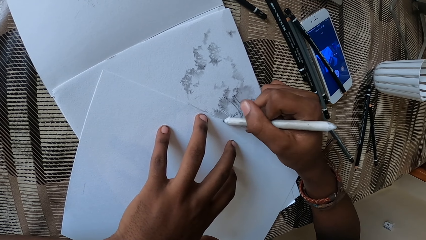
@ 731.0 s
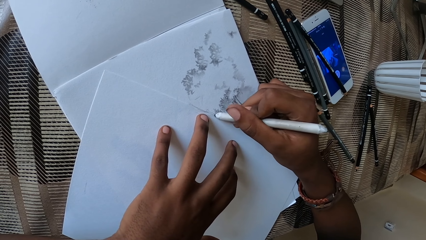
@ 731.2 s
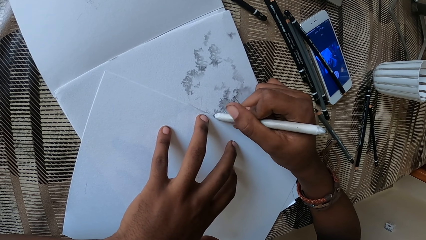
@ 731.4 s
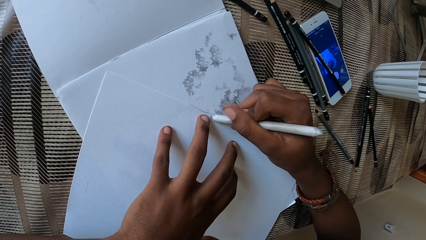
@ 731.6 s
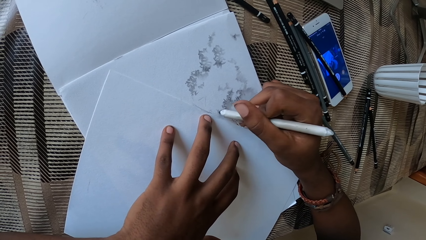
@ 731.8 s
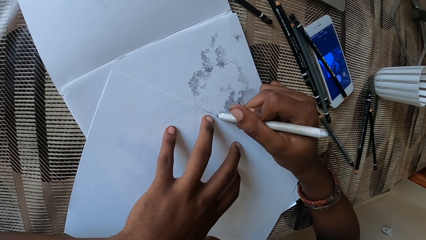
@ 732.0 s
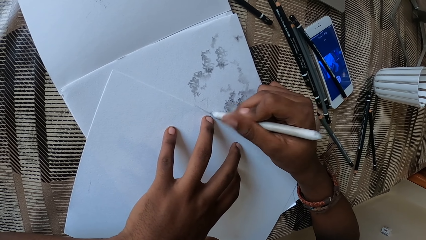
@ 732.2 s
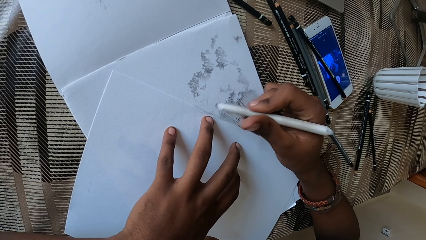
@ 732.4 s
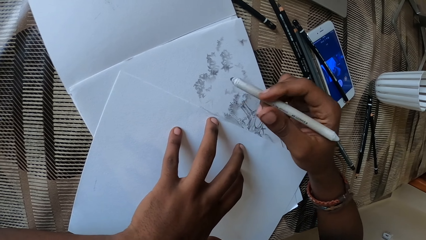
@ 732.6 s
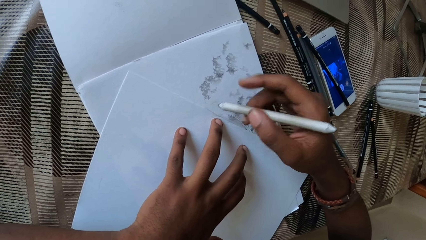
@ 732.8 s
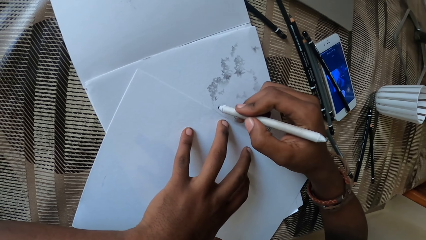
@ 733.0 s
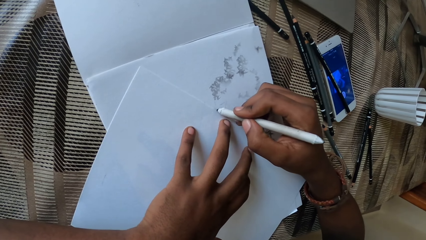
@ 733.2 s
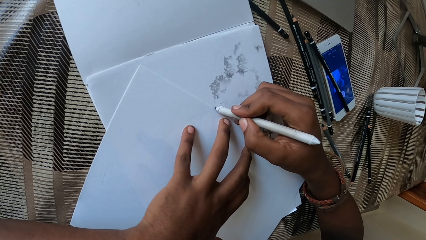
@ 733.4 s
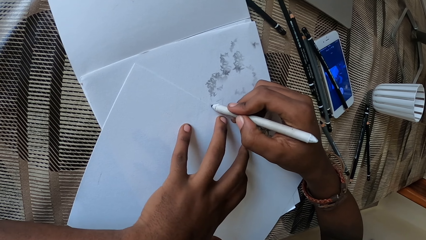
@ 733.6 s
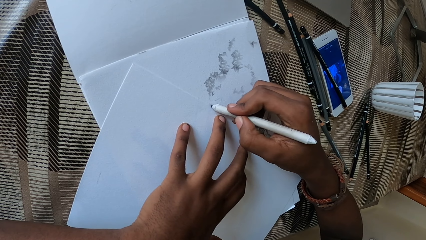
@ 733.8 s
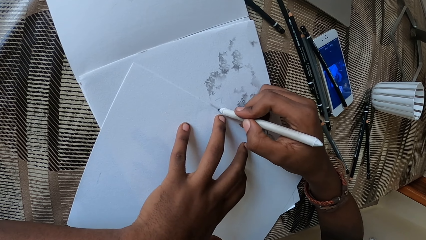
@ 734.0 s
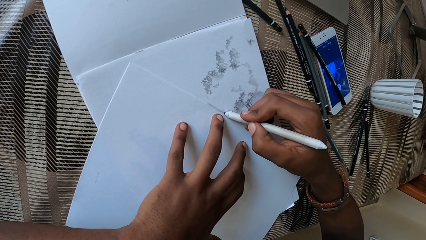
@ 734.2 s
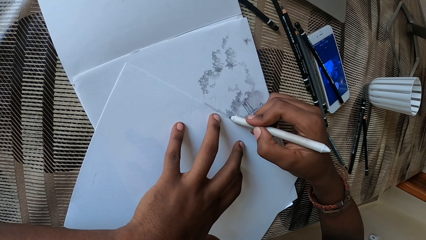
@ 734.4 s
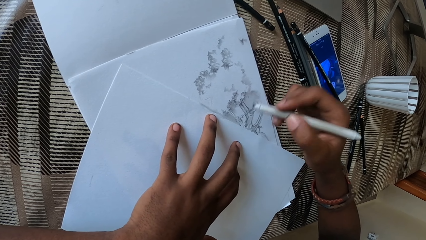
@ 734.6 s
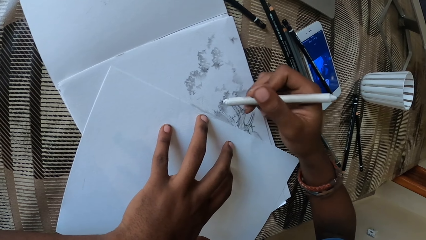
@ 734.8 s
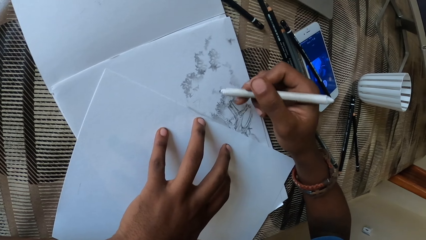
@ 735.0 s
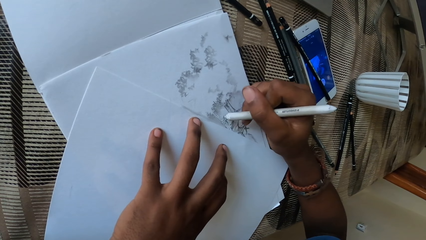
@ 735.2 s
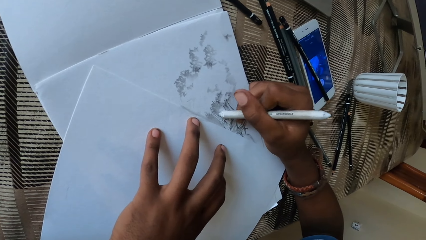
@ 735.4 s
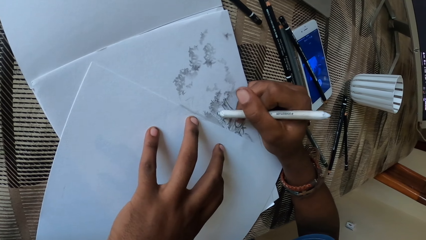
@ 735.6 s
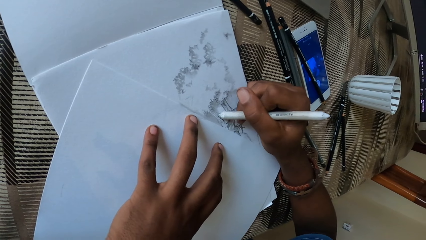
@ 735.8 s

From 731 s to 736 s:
The camera wearer draws on a paper with the pen.

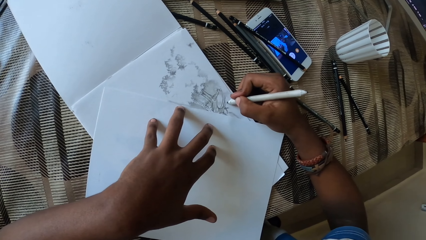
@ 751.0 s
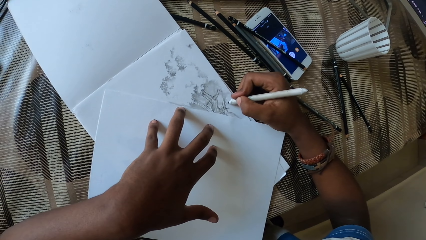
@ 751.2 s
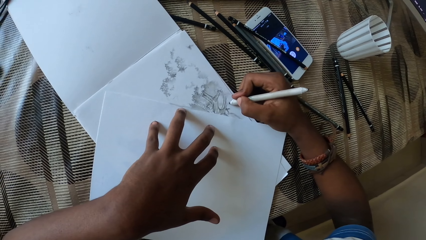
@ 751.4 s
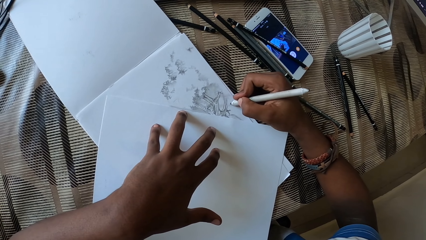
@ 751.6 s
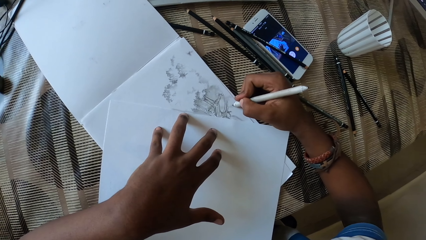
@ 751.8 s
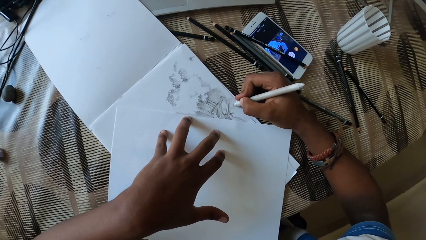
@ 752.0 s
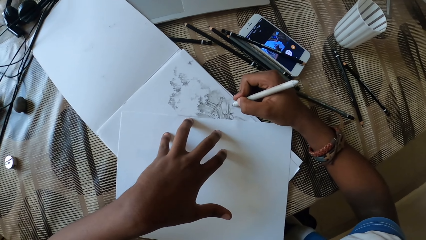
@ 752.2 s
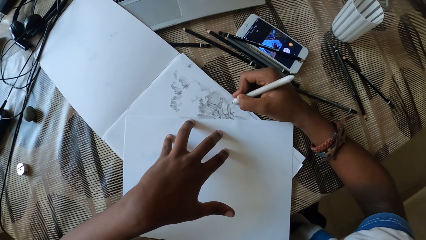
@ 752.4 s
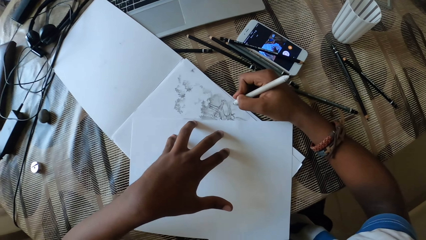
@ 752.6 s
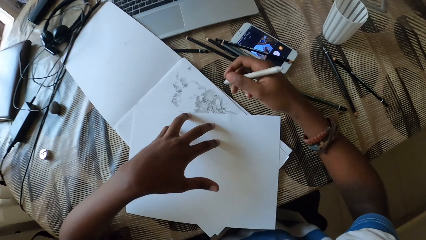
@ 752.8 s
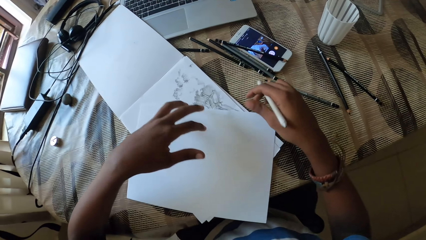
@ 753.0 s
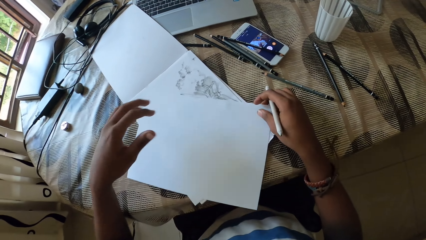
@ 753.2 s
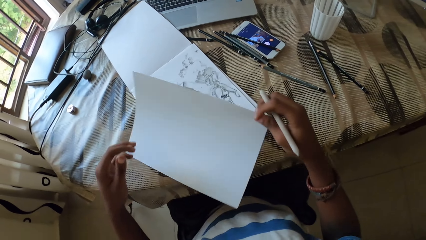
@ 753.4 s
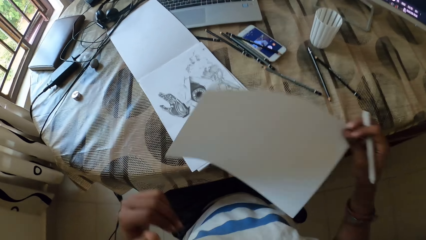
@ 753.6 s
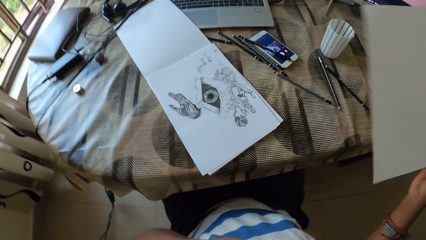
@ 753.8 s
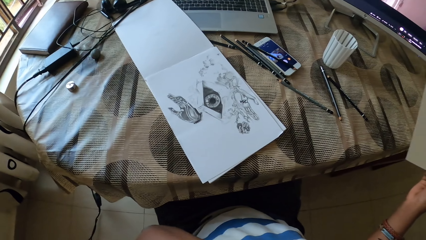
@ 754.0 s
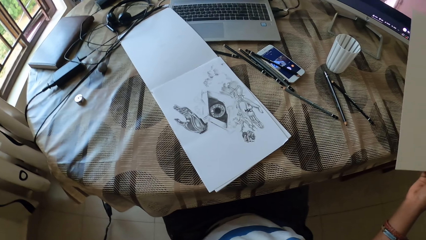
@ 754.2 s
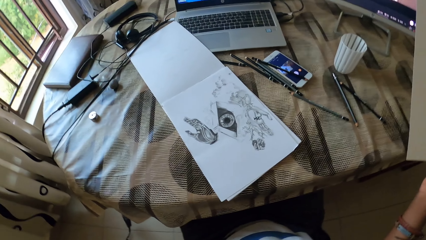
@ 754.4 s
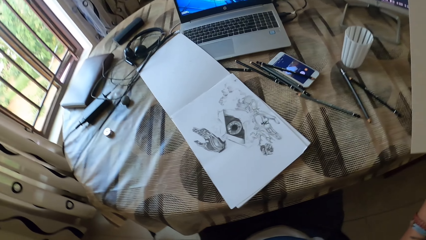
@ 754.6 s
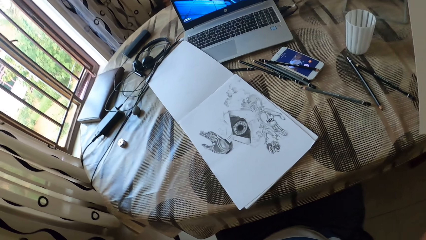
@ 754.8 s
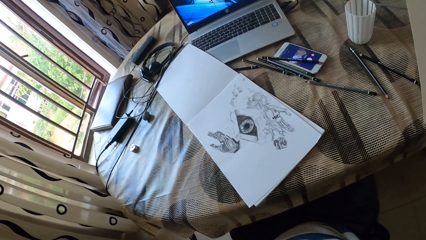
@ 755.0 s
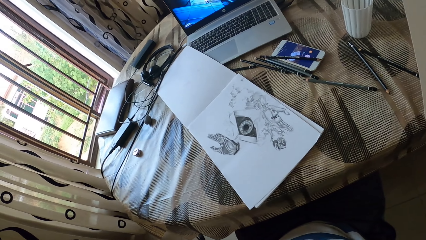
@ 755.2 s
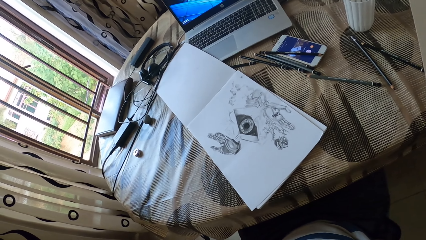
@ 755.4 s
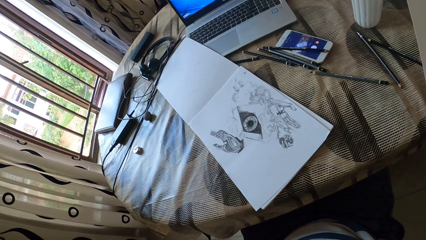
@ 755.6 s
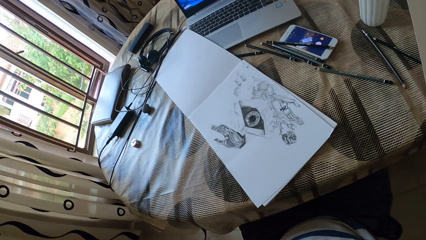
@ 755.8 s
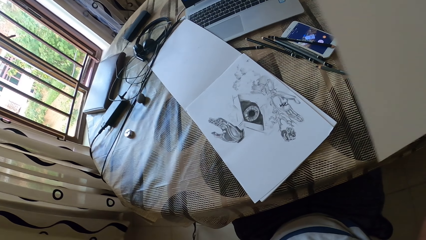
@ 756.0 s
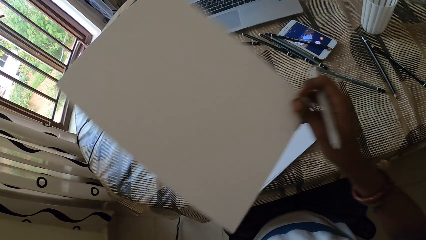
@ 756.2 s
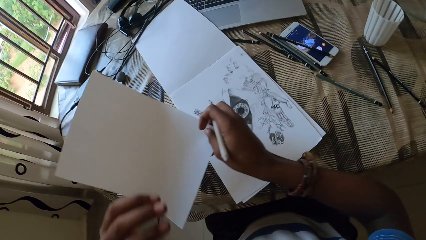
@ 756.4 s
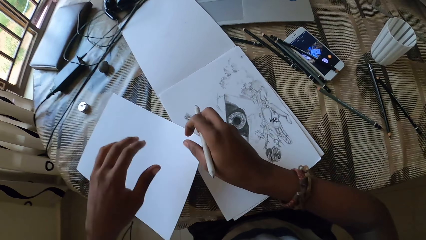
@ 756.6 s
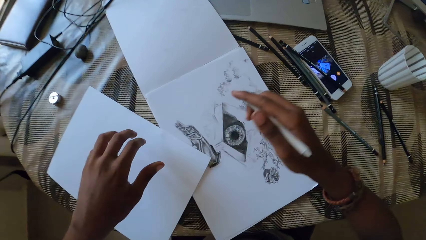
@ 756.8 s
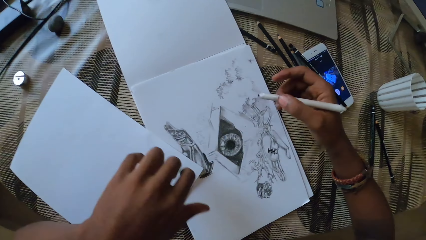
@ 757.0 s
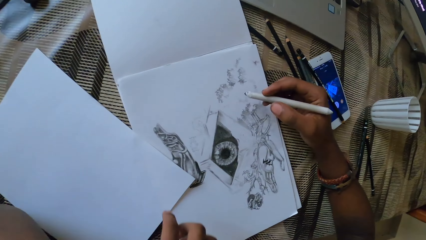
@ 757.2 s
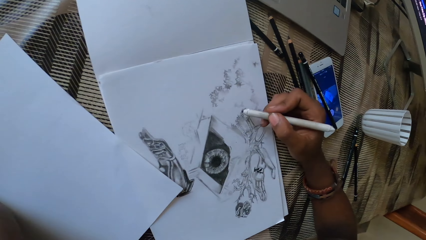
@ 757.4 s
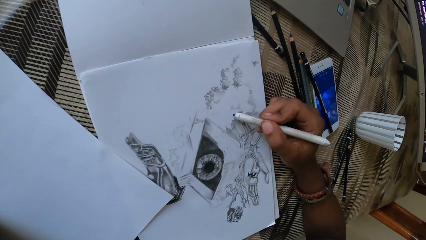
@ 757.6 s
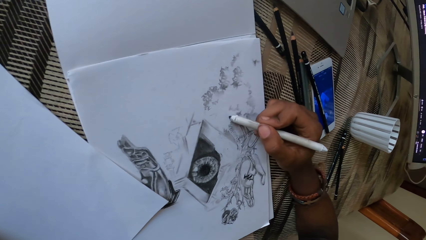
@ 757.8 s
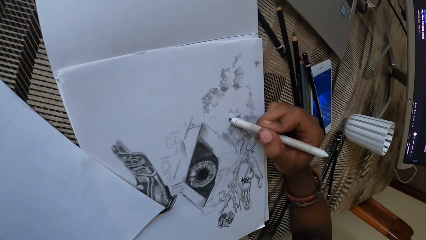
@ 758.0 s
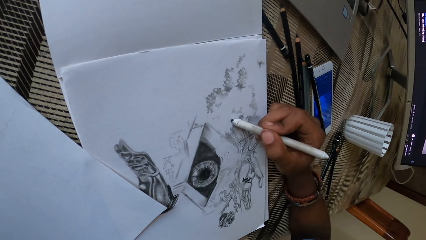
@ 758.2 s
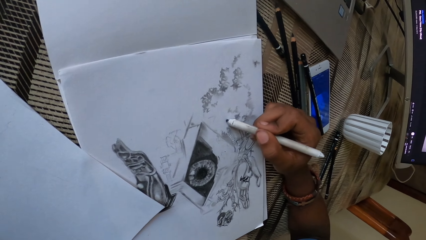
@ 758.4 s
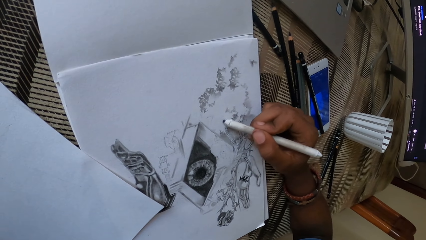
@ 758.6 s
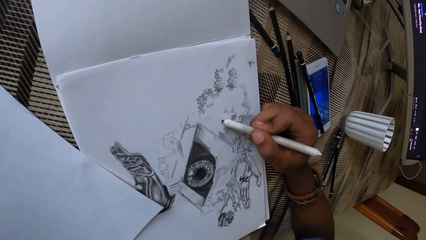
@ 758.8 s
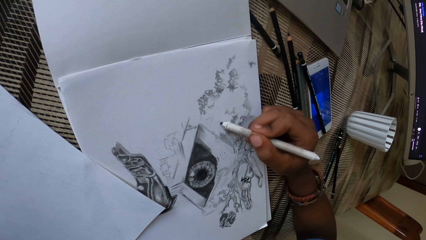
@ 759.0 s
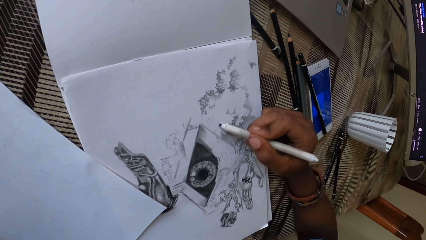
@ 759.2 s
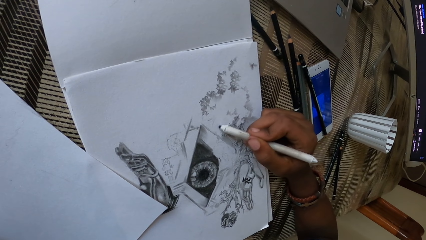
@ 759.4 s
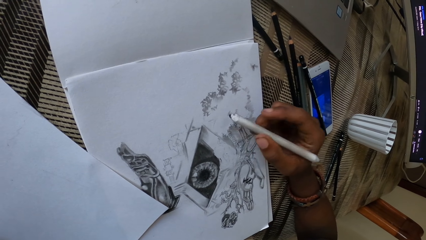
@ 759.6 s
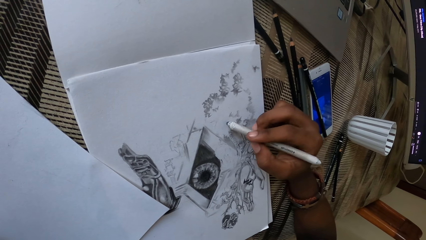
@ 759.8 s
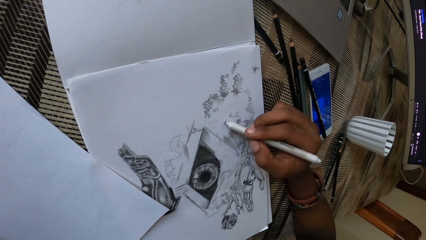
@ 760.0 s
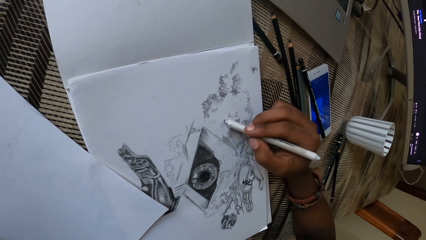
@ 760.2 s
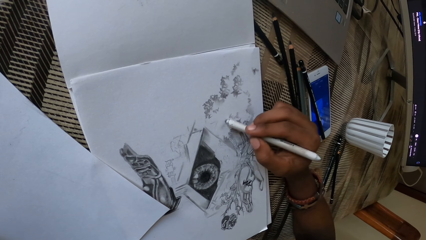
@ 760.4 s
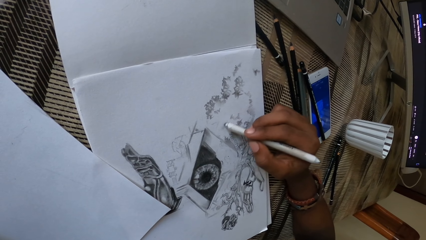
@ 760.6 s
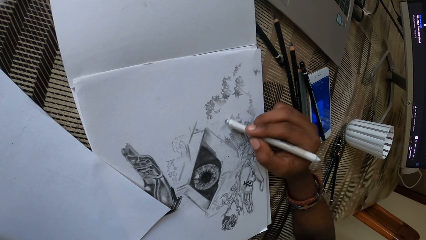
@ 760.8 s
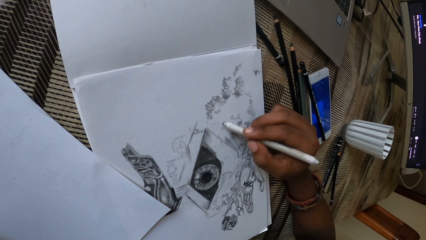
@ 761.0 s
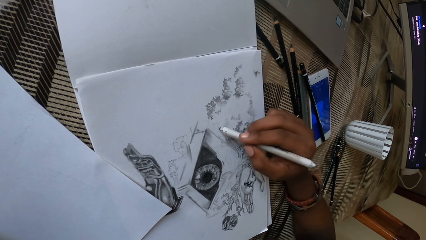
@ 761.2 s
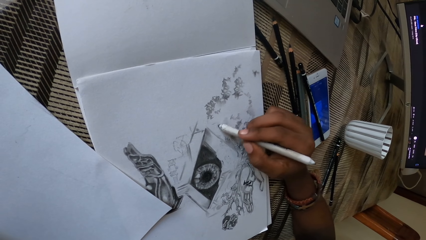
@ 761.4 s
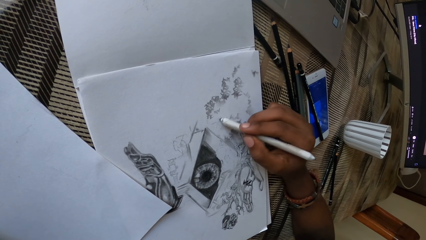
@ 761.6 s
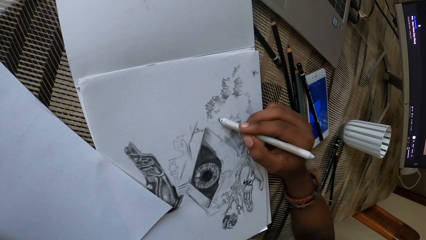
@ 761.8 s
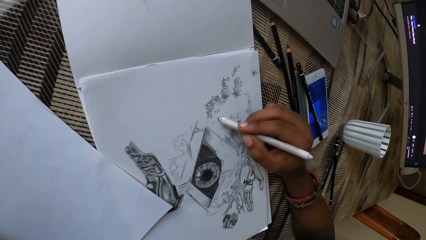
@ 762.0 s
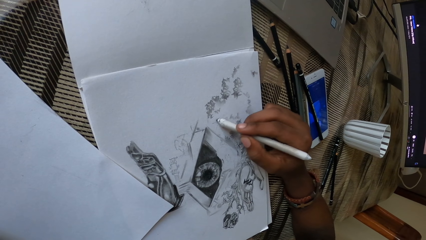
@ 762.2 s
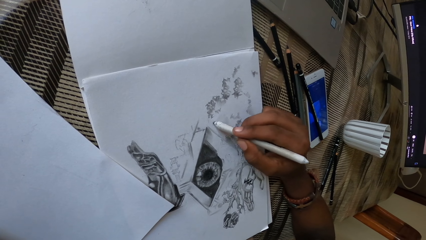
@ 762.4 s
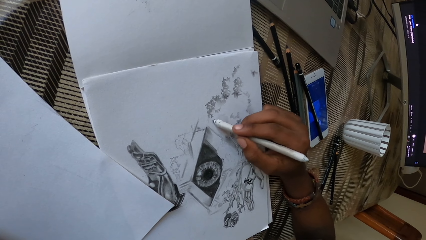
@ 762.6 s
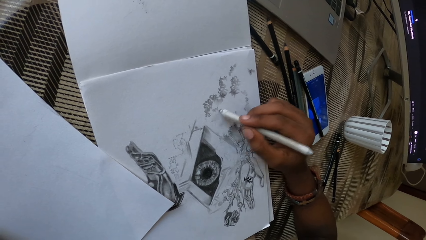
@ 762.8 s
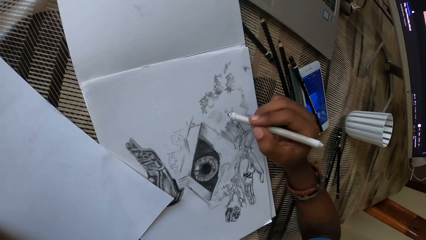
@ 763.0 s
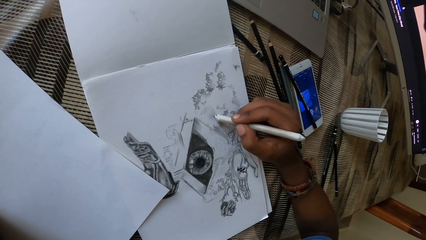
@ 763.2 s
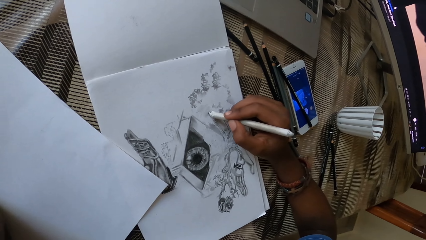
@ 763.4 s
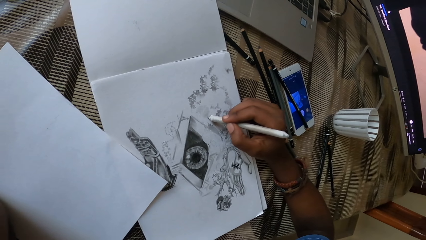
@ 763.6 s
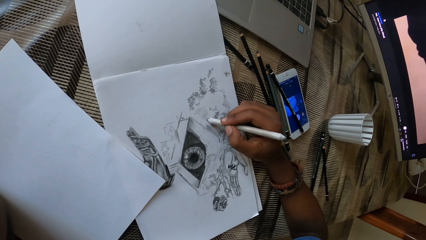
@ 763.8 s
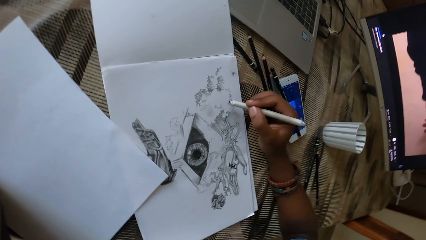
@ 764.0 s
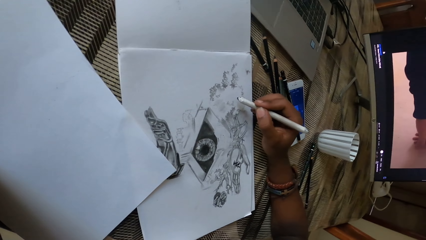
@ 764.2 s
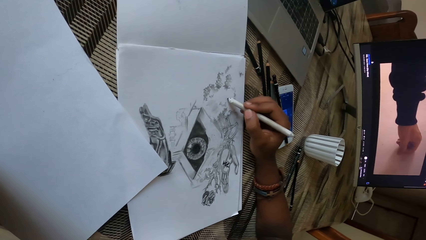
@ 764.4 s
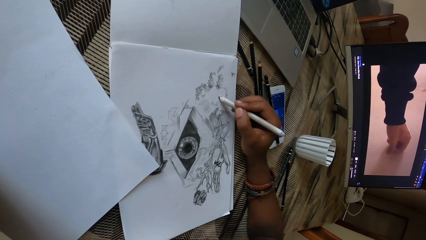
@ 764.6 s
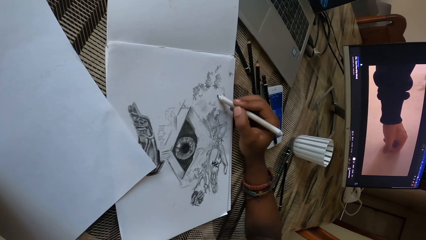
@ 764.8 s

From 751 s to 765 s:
The camera wearer picks up the paper. They look at the drawing. They move the paper on the table. They drop the paper. They draw on the paper with the pen. They place the paper on the table.
